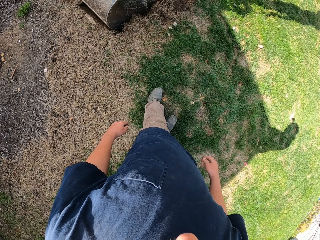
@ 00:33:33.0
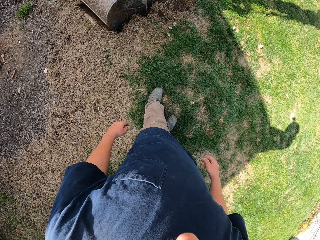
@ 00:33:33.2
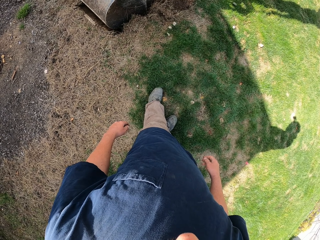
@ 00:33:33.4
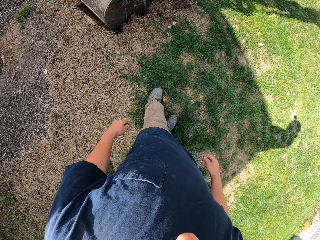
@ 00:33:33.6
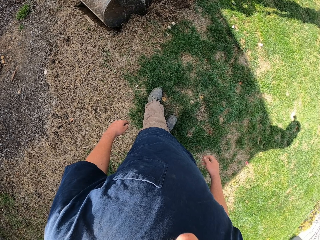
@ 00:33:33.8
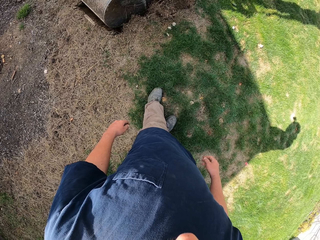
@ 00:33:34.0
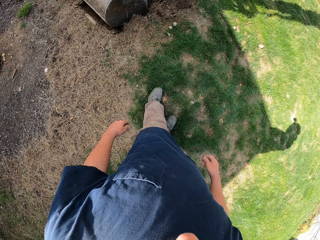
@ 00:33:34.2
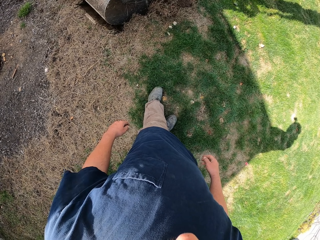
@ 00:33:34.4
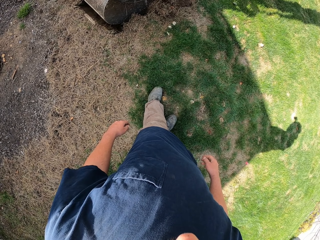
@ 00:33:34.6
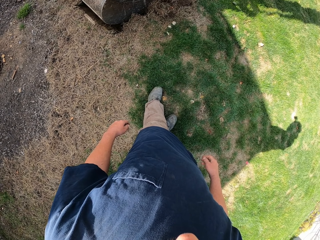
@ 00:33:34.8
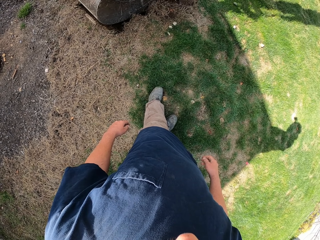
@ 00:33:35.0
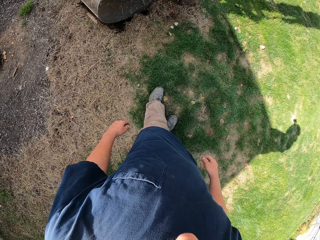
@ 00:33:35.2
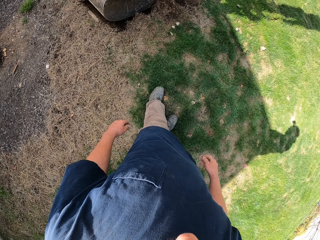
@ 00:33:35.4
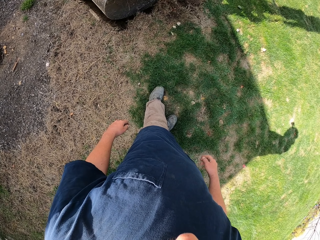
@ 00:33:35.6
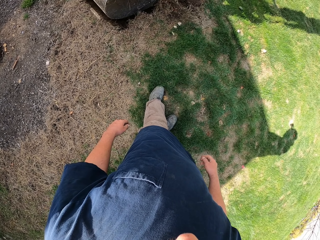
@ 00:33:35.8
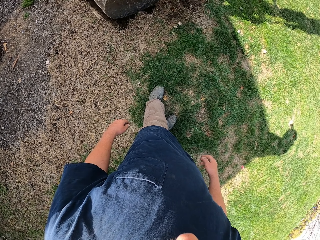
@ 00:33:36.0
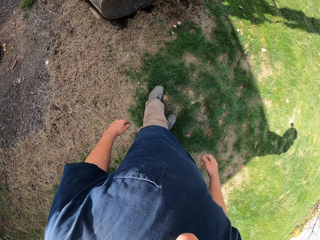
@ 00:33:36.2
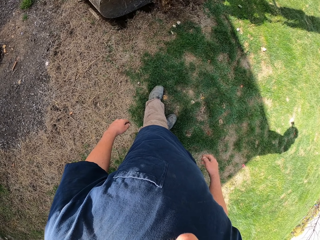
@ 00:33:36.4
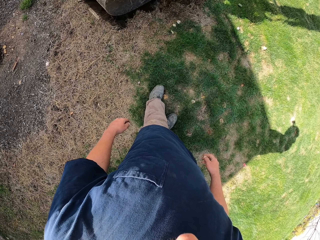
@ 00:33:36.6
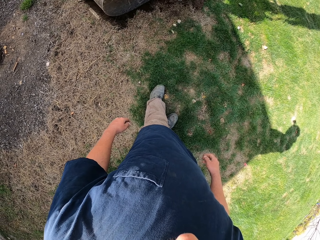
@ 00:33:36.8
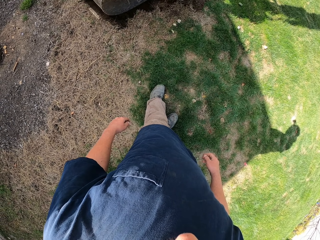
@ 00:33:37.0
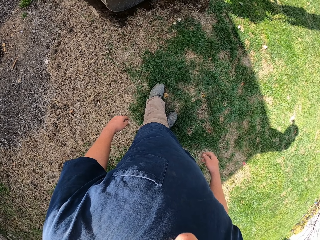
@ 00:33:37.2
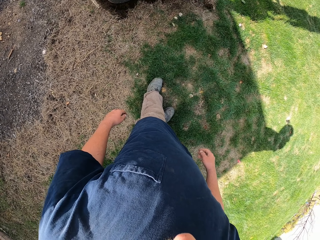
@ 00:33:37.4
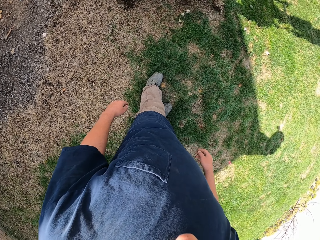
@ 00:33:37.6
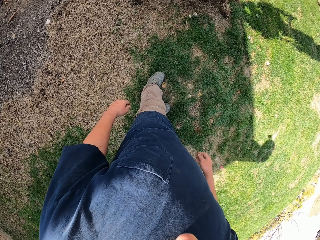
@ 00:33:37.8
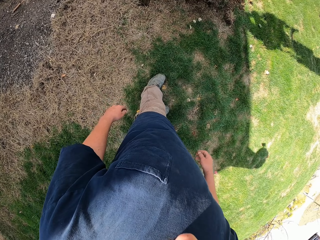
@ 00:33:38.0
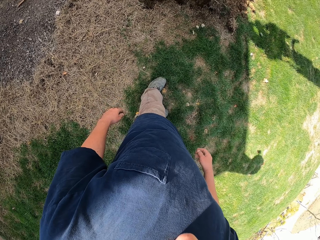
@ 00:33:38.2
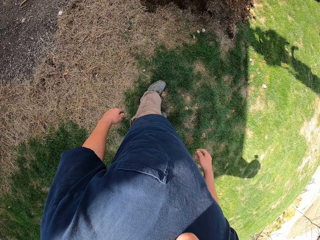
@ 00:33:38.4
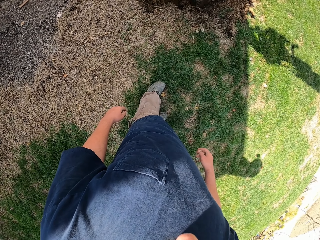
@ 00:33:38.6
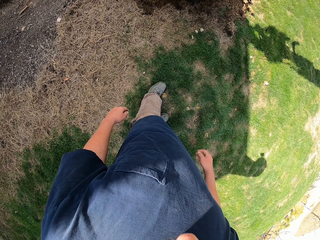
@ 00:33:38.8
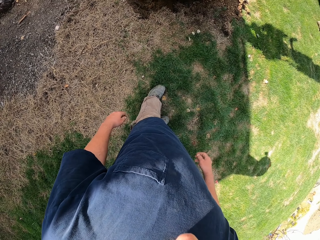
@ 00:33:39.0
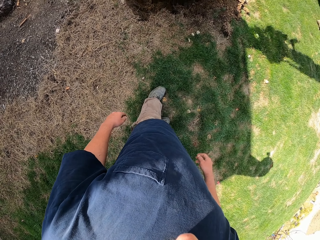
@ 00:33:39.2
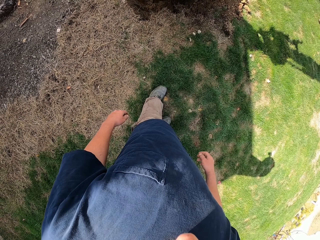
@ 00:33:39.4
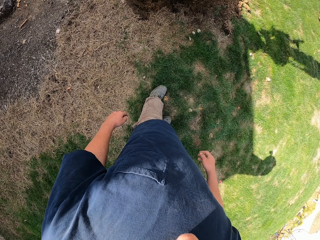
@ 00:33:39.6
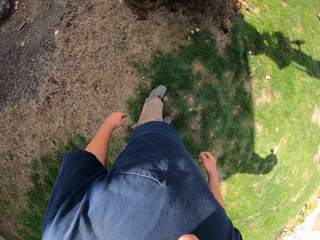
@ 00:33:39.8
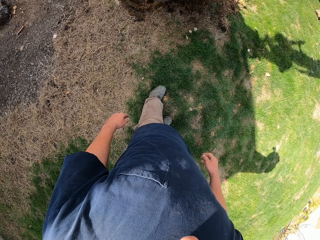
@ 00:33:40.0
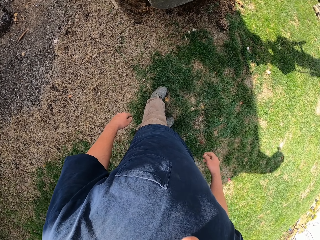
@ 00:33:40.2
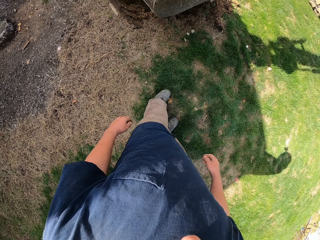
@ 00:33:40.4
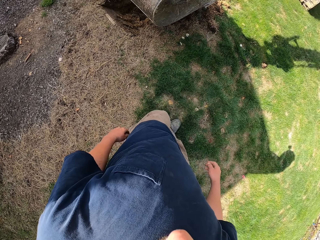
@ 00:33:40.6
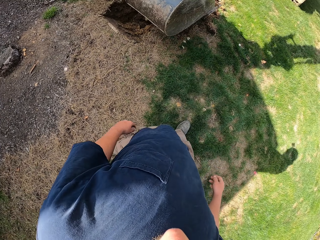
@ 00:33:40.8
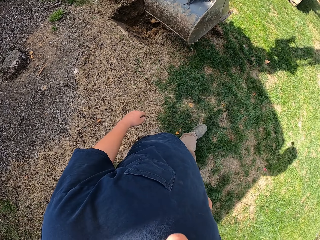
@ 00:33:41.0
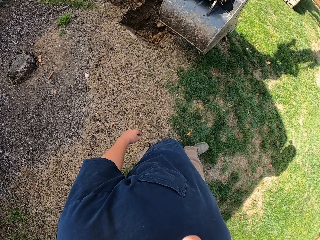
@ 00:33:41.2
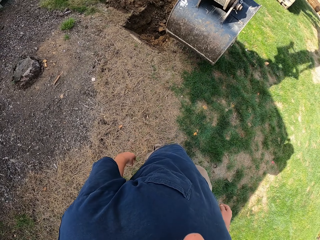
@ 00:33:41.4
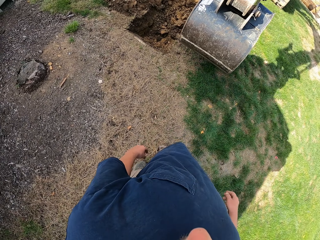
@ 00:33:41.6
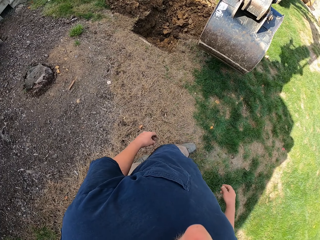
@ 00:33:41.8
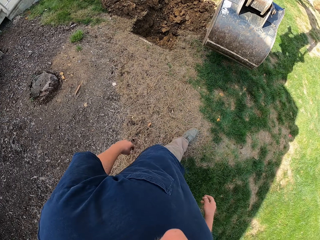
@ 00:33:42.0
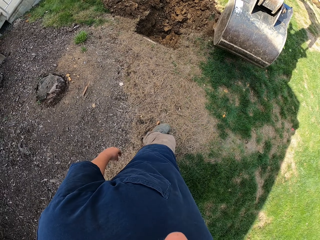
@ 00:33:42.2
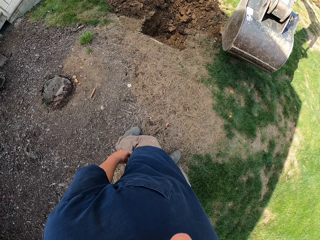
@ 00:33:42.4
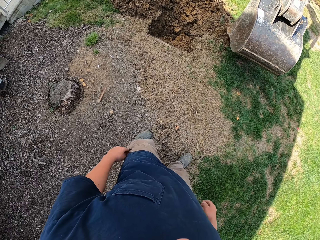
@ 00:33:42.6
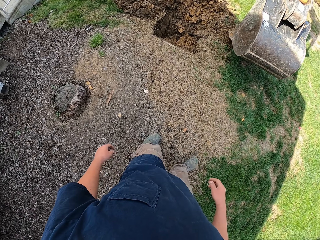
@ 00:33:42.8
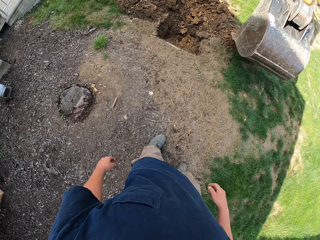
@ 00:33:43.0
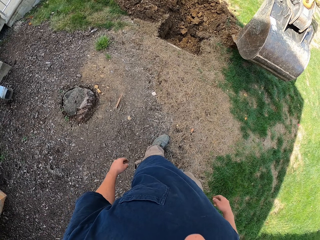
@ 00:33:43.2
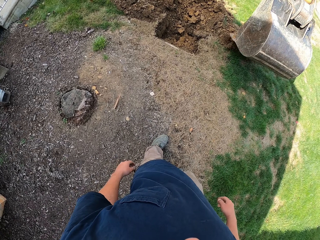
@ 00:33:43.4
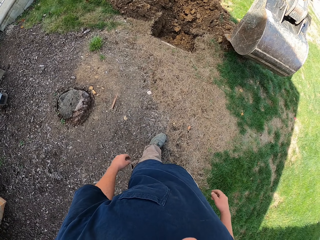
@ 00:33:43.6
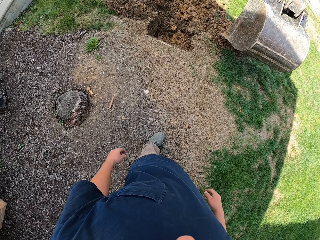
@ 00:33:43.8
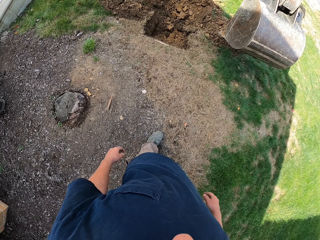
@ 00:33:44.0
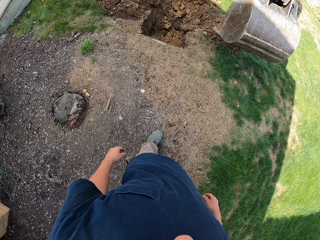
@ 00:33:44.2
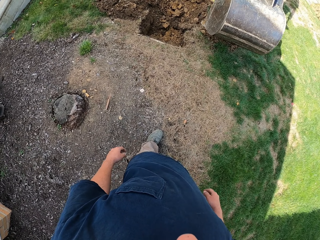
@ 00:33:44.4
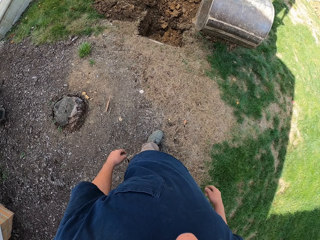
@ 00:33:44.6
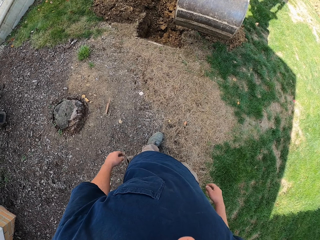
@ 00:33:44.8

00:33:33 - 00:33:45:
The camera wearer moves around. They walk around. They move back from the tractor.

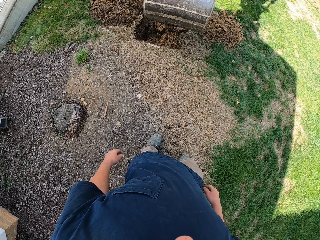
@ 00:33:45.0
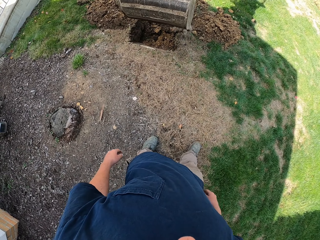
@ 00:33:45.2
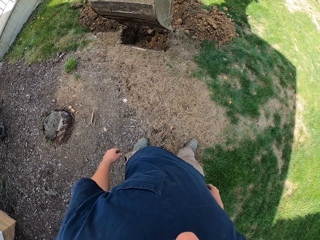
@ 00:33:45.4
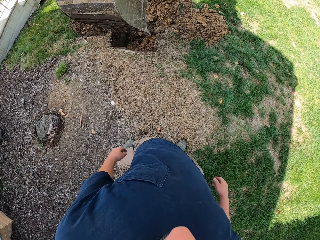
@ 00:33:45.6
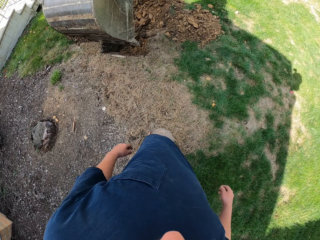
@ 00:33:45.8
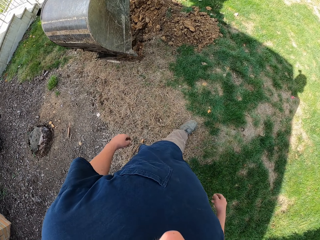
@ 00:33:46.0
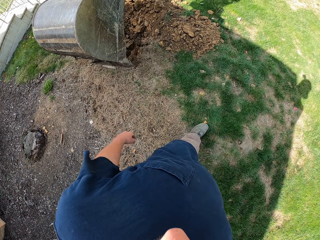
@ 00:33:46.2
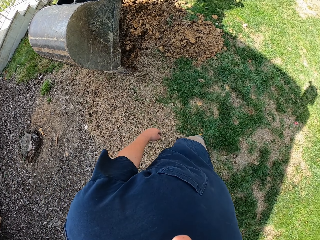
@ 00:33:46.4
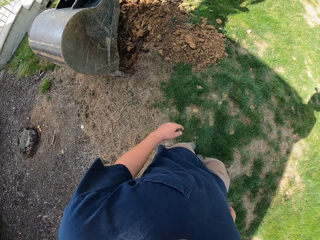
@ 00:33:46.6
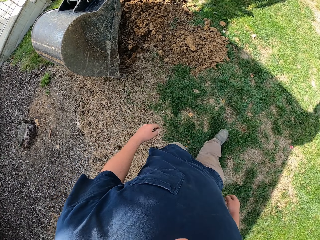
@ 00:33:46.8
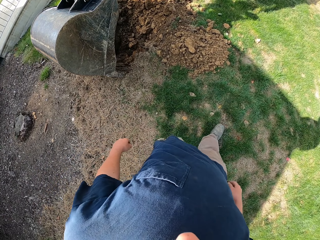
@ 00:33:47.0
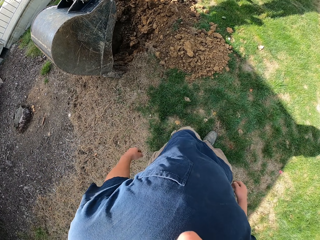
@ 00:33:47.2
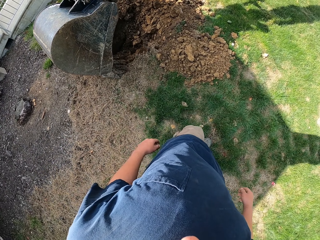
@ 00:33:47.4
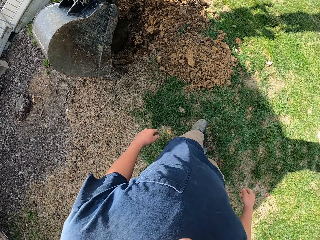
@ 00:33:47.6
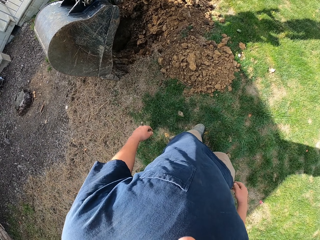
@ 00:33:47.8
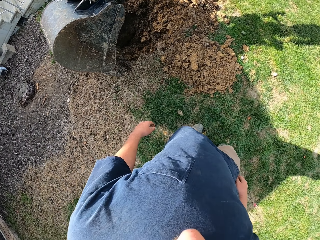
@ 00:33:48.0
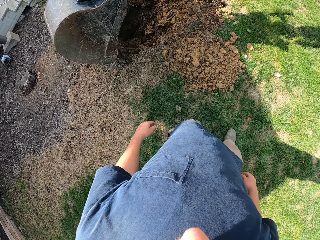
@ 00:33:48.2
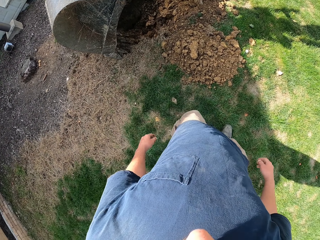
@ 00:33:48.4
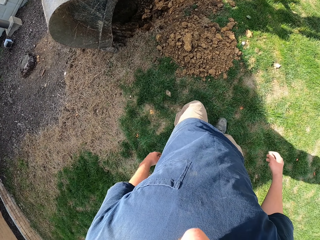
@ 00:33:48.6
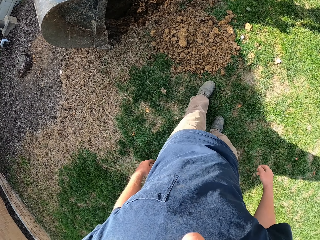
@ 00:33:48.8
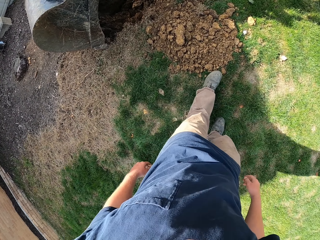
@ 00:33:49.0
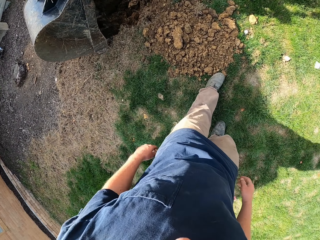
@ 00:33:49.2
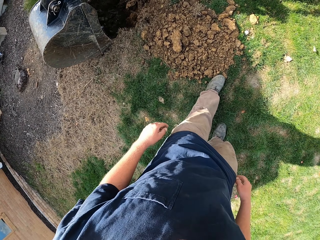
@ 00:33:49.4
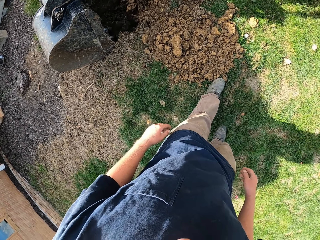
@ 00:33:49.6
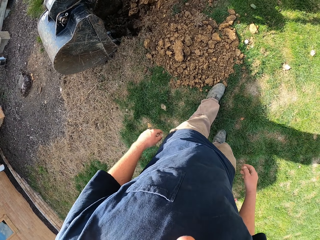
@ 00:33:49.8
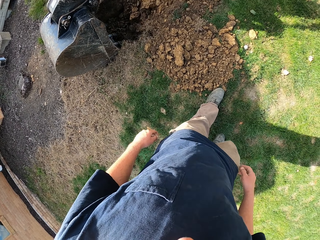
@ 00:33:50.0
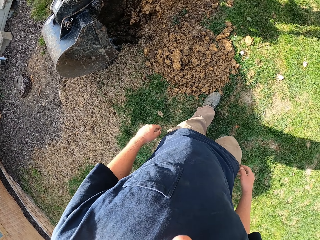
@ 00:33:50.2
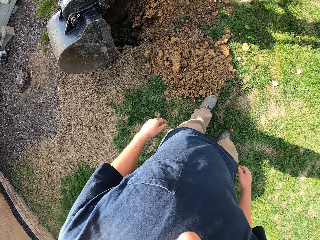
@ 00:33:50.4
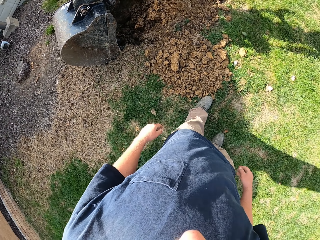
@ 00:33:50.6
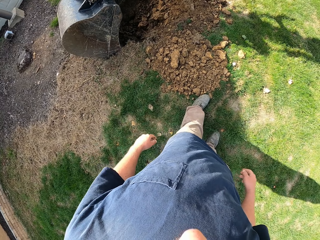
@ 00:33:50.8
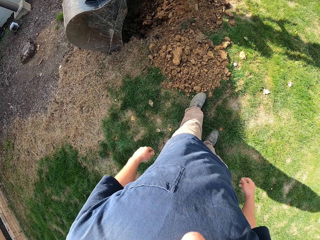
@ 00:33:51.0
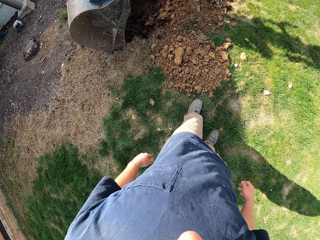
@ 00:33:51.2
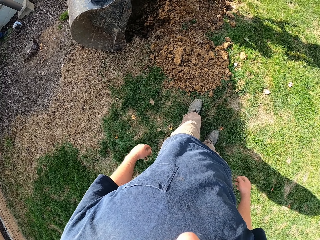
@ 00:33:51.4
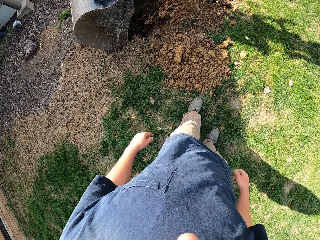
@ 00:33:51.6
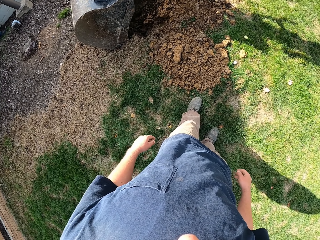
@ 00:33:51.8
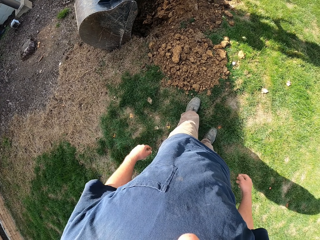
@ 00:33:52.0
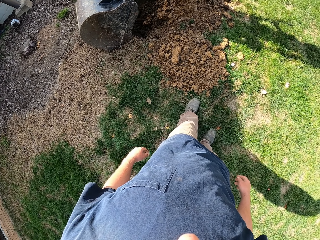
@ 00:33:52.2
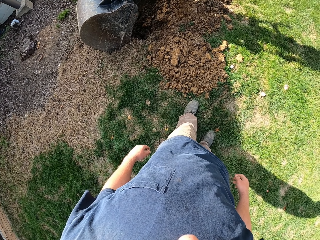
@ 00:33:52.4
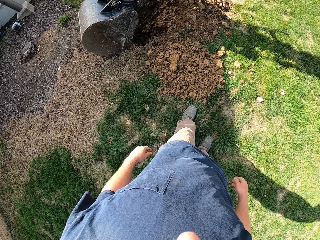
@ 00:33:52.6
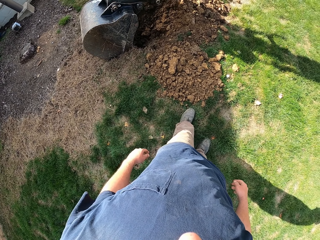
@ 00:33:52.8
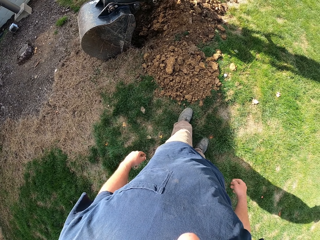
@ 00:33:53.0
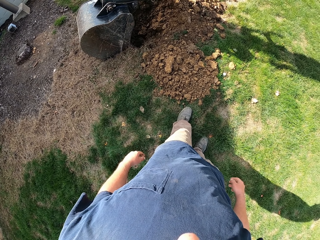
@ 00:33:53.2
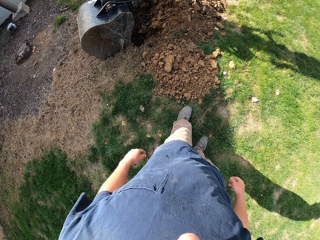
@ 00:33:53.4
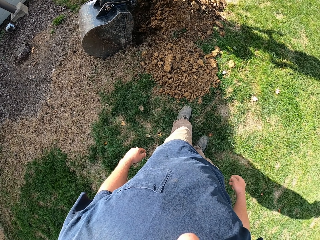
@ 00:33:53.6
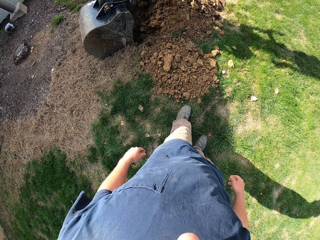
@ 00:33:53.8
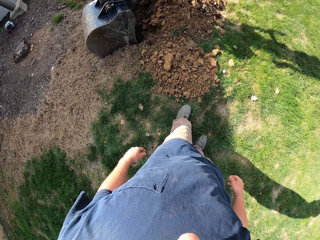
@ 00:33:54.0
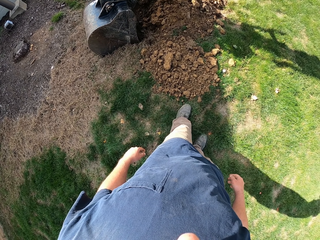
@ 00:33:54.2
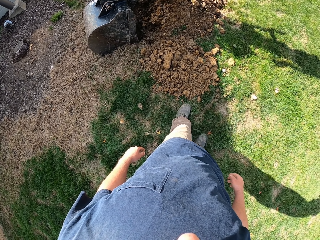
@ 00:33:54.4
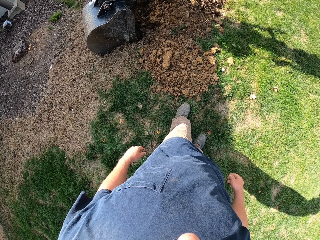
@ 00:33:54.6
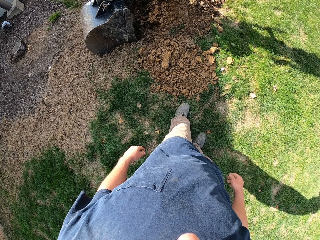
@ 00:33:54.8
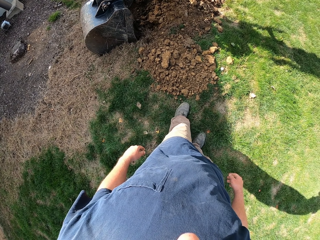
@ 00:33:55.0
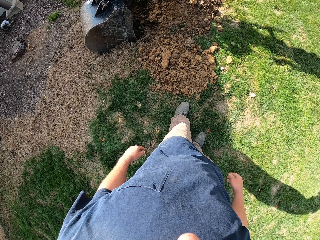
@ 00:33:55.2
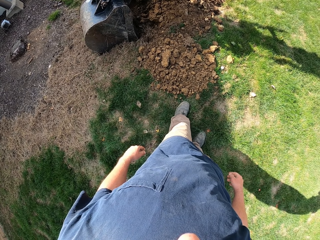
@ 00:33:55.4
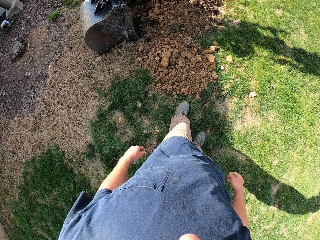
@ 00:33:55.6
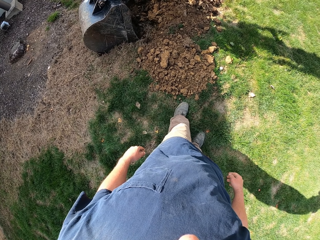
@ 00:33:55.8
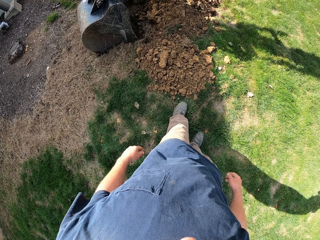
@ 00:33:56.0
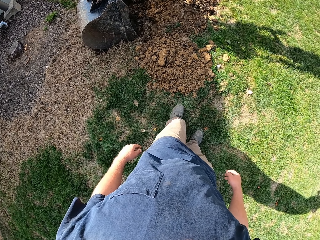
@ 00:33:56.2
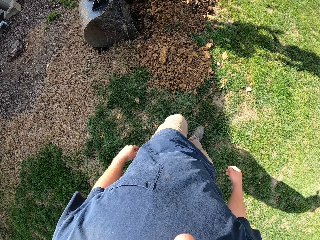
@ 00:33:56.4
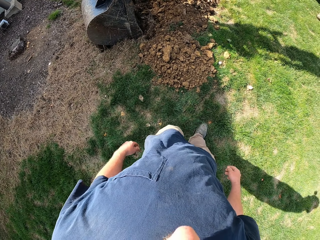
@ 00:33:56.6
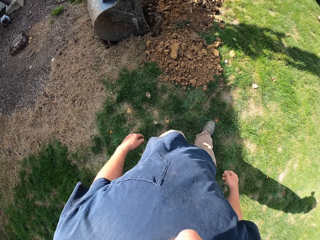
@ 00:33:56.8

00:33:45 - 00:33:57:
The camera wearer moves towards the tractor. They stare at the tractor.
